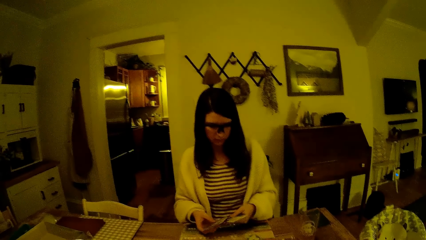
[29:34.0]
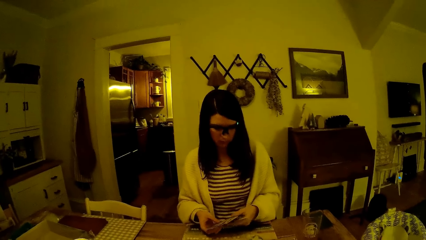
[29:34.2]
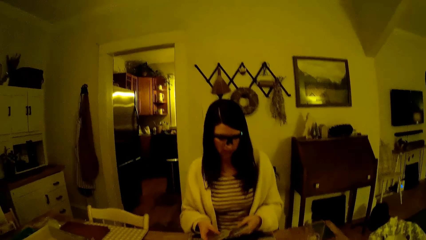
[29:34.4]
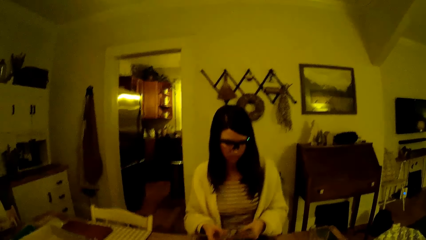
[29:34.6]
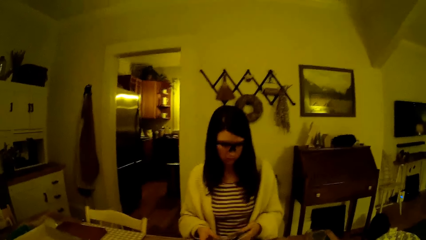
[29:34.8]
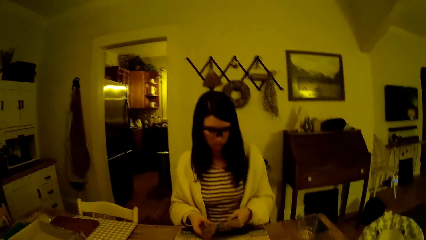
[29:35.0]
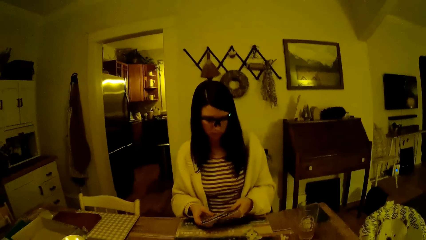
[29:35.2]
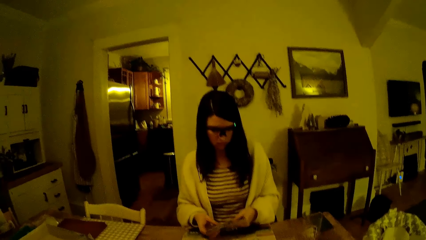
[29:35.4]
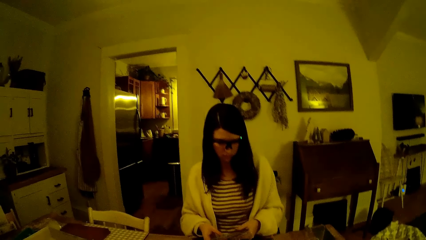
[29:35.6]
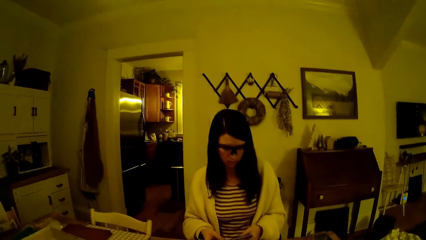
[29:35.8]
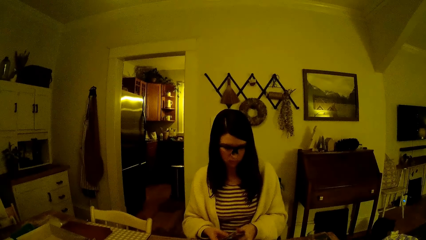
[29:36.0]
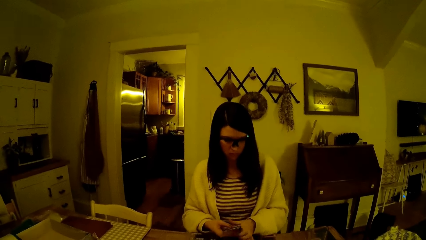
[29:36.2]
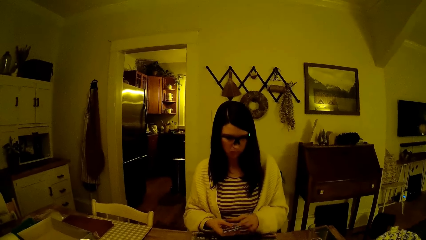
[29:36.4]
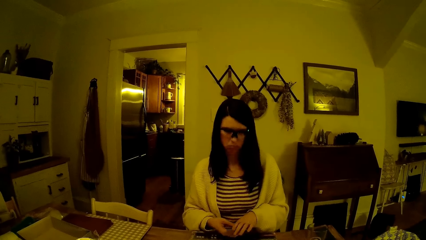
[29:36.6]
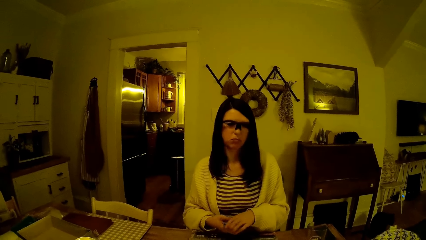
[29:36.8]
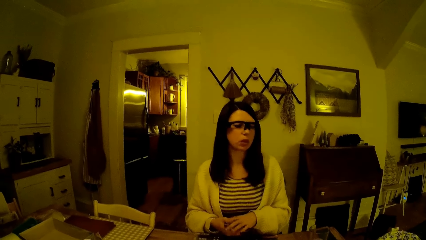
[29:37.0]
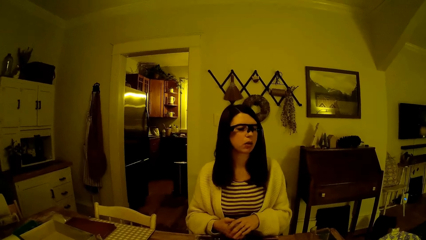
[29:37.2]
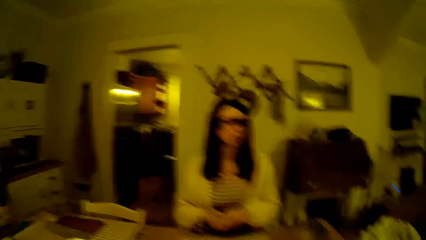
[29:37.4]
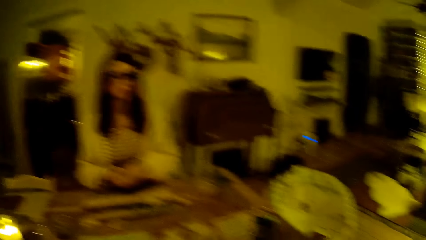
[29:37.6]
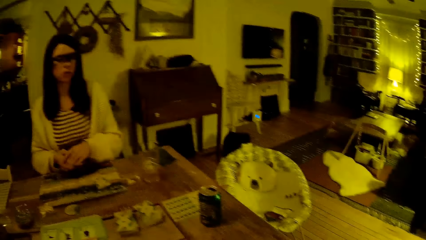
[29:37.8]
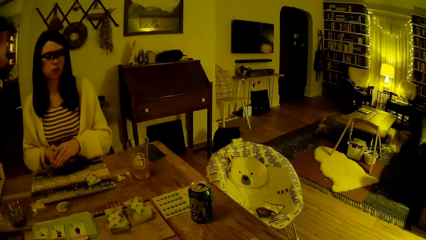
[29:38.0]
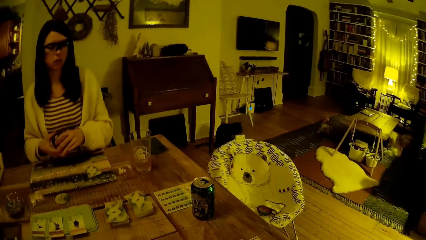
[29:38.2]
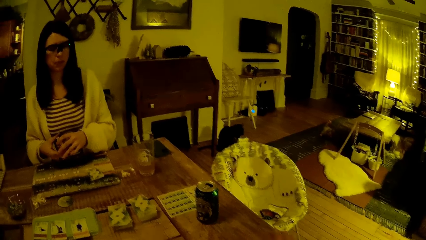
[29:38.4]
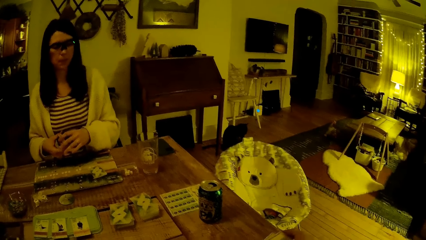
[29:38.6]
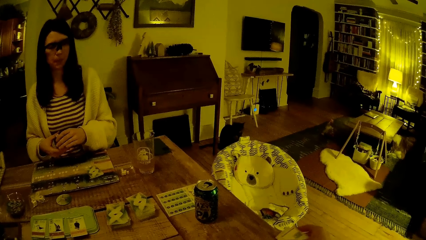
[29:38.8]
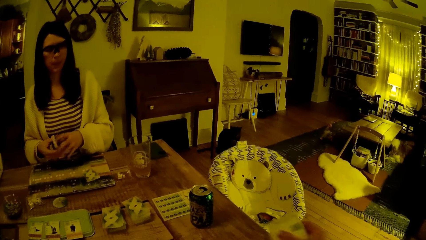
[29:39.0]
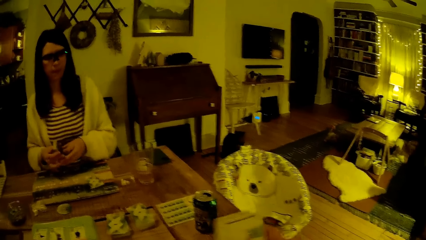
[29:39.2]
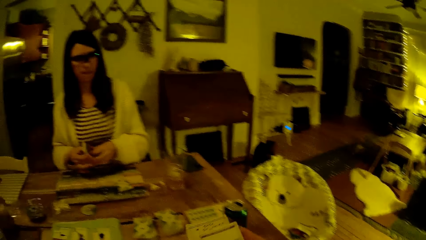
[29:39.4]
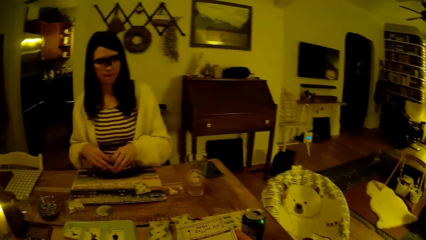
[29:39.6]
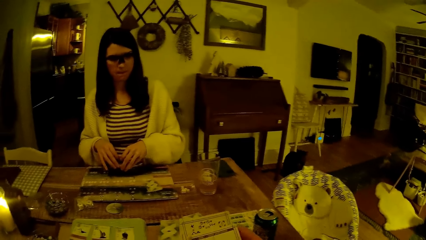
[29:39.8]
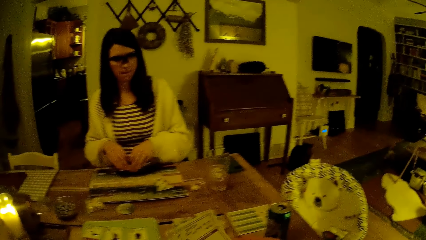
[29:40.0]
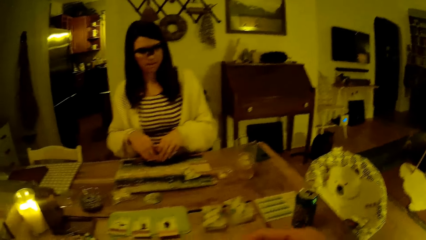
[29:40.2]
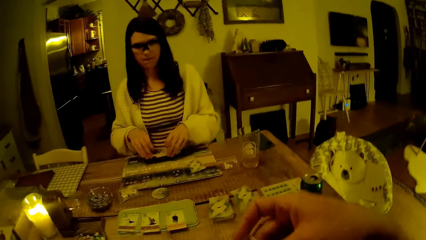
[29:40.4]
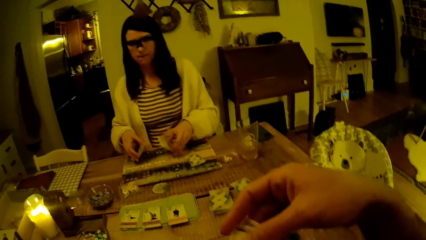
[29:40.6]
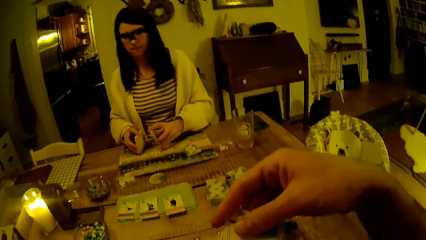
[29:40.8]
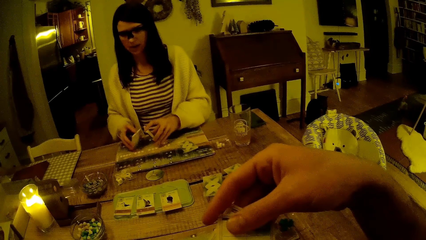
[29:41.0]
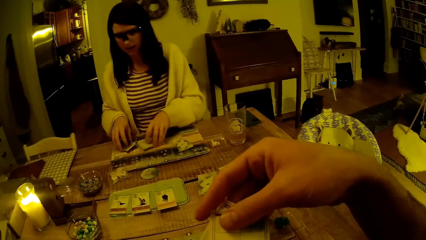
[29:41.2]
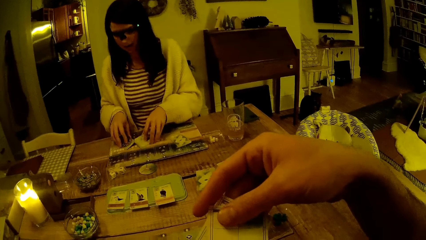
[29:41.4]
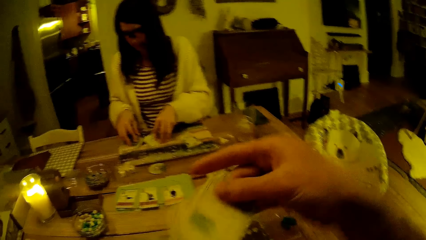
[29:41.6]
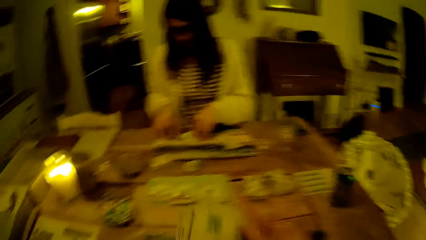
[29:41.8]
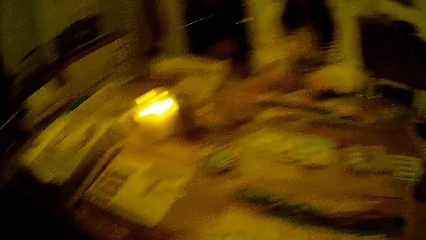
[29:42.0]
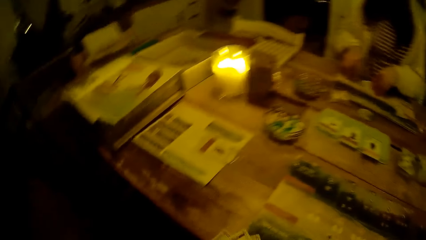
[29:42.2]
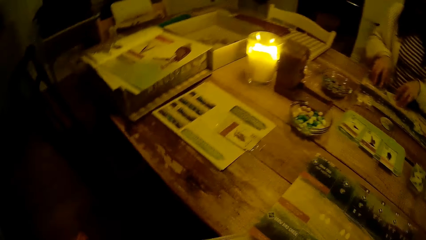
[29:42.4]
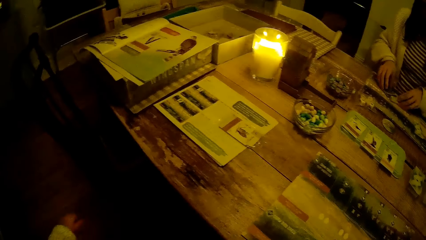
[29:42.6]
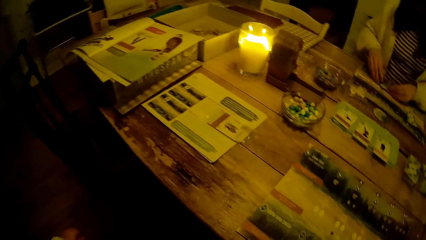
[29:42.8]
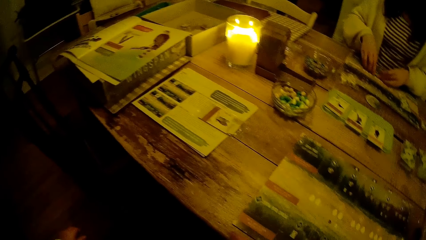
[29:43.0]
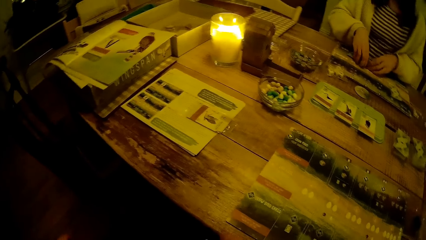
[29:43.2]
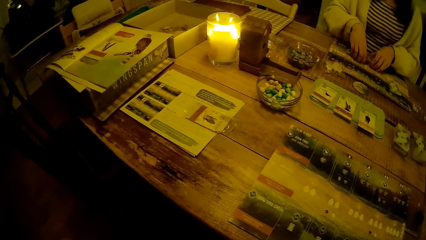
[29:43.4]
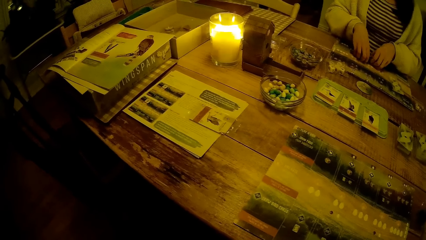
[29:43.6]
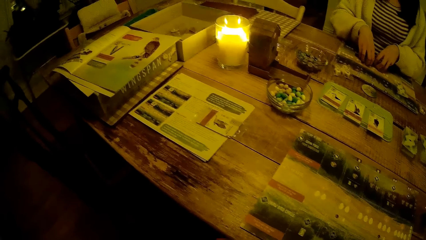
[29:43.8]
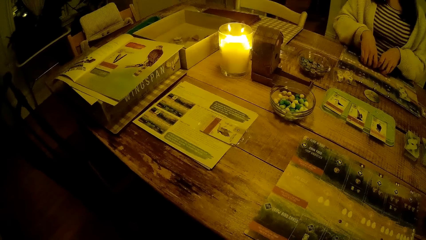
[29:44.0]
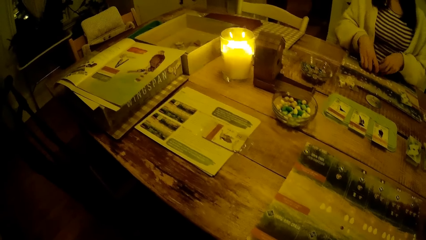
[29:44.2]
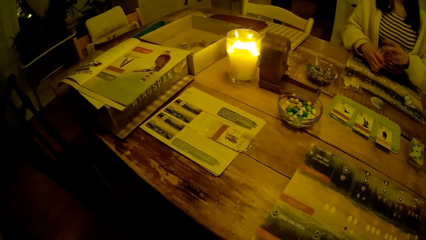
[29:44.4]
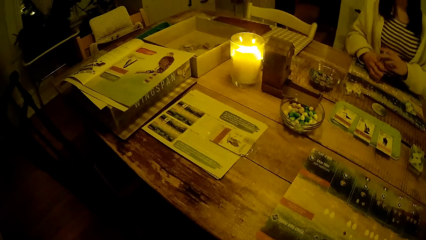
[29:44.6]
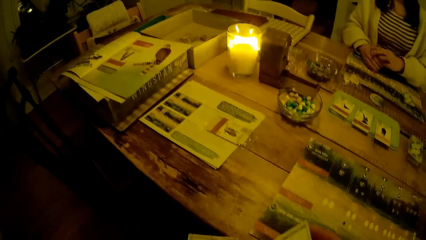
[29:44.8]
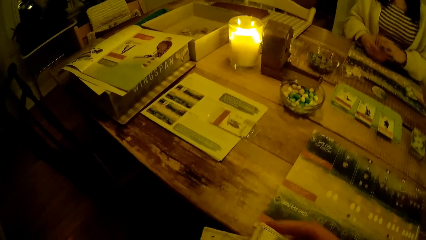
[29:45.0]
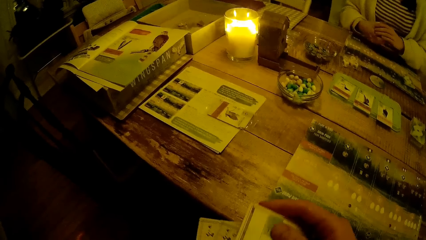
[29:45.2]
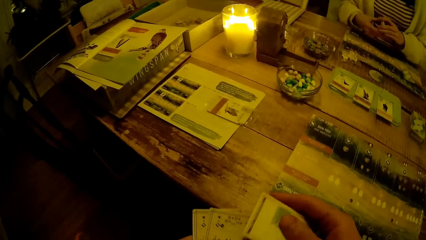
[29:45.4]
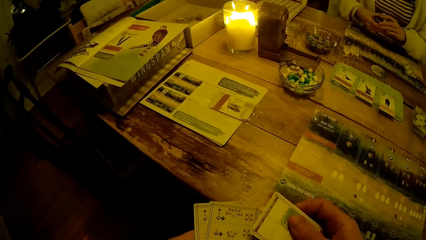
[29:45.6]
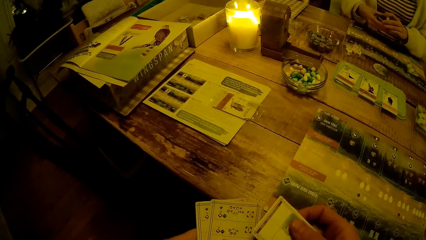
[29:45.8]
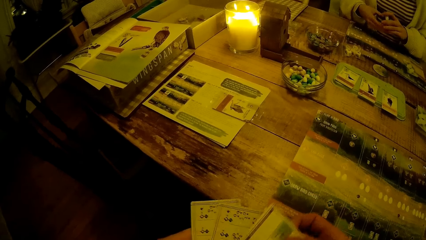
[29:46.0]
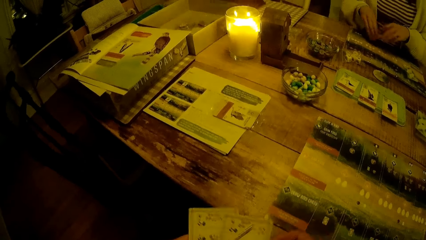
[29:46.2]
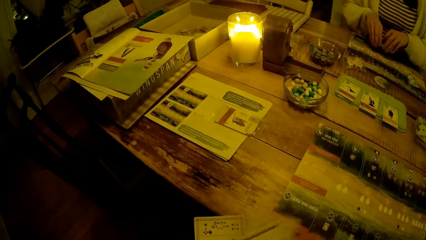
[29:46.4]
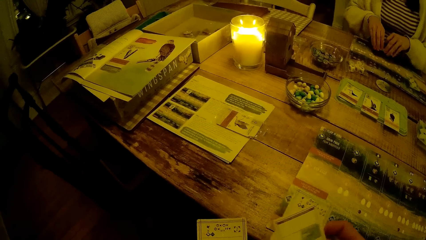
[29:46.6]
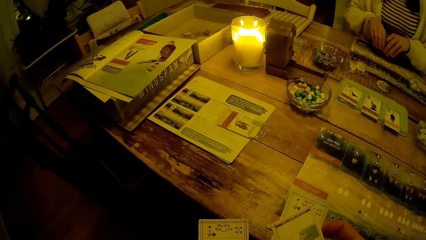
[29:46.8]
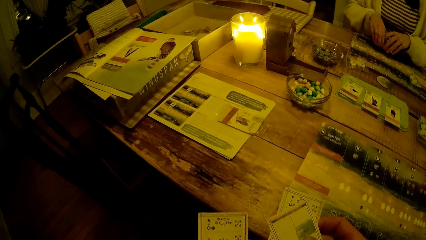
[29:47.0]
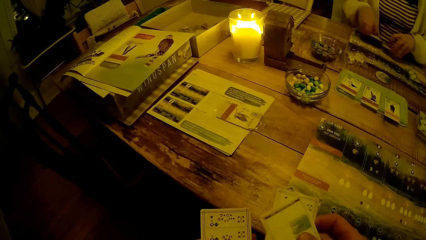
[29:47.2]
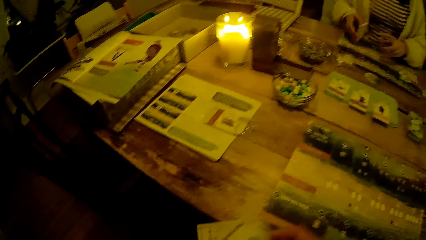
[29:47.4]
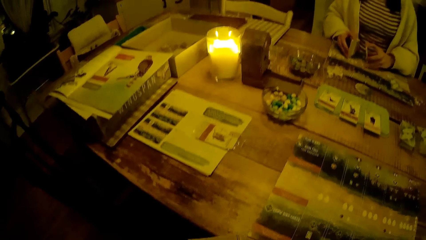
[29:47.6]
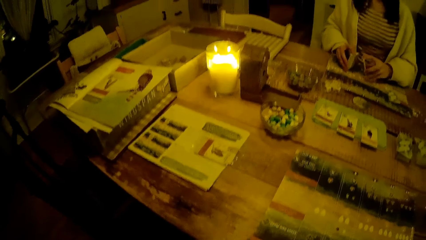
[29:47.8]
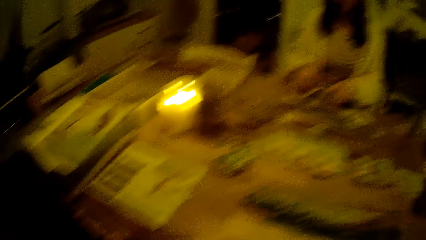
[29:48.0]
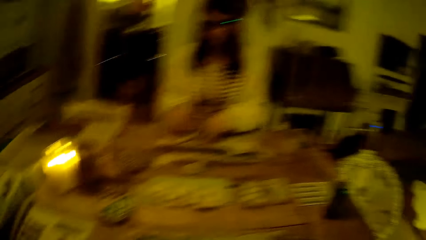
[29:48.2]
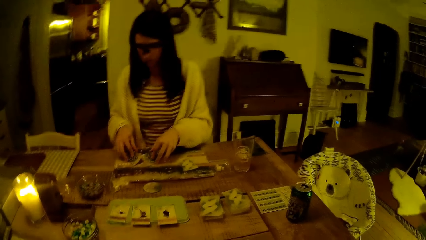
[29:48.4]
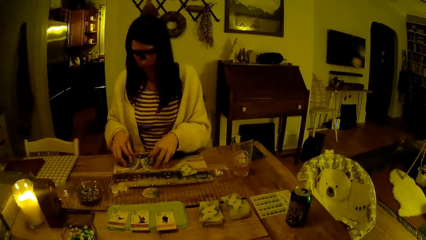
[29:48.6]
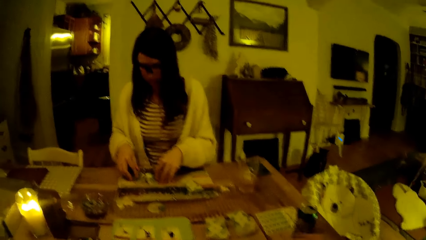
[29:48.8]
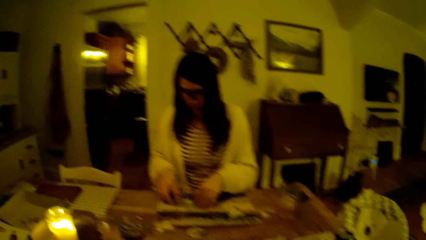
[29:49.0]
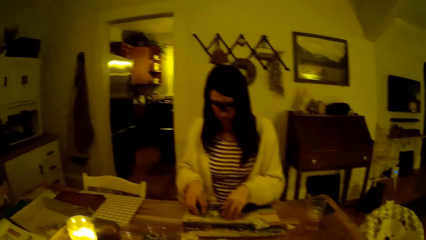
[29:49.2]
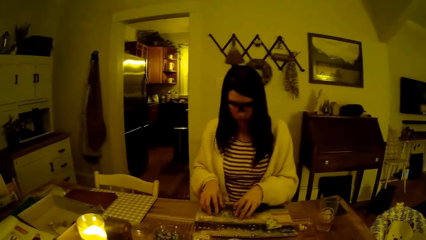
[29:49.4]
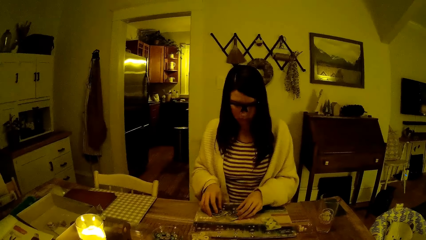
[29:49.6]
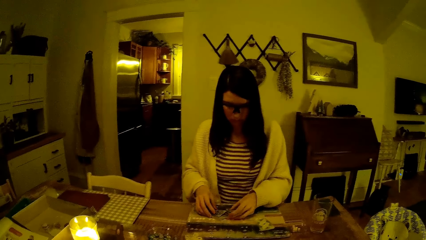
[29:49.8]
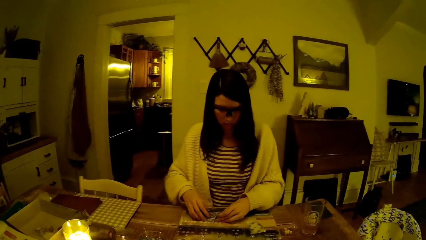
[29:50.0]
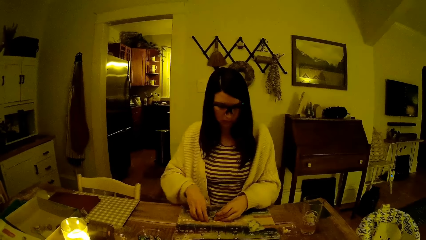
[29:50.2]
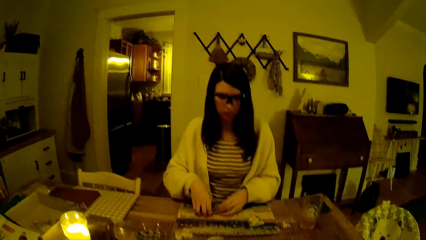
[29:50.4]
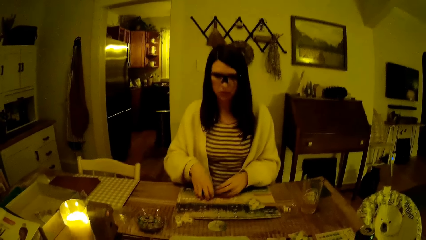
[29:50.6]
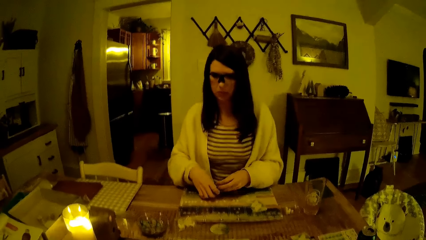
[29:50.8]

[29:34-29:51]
The camera wearer picks up the cards on the table with his right hand. He looks around. He holds the cards. He checks the cards in his hands.
